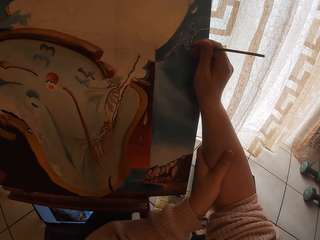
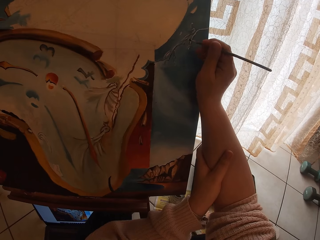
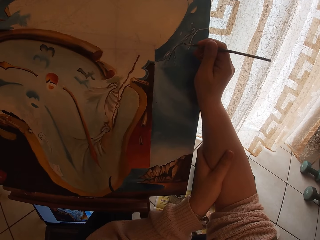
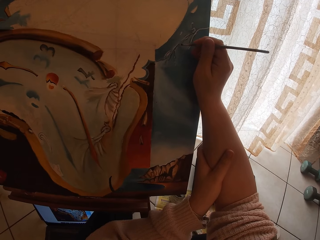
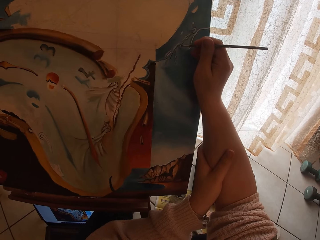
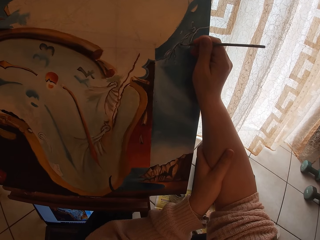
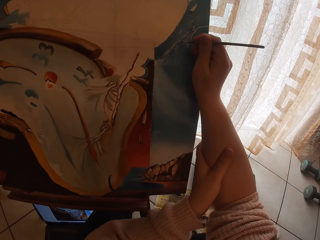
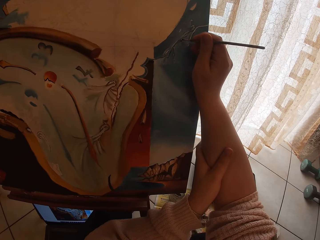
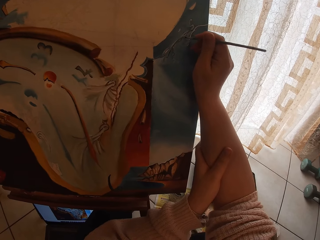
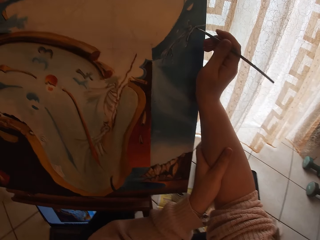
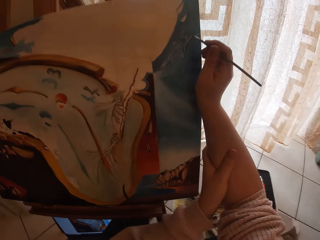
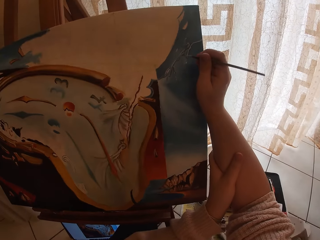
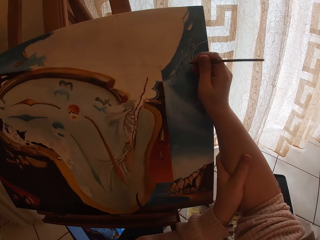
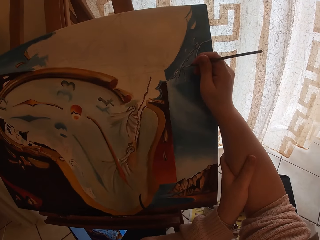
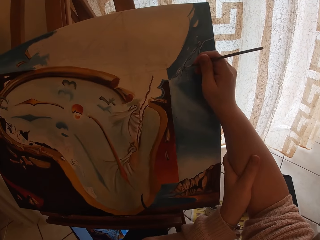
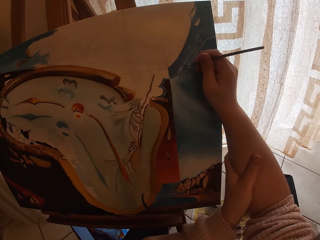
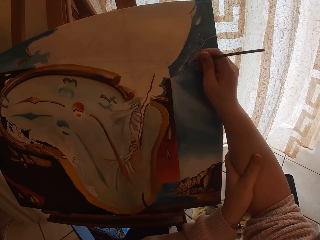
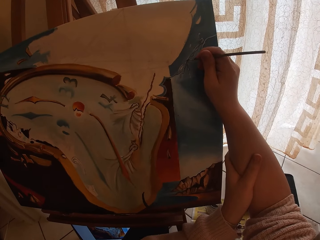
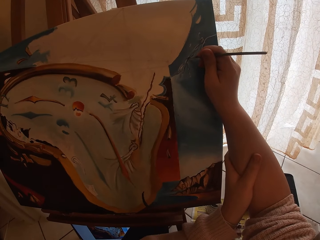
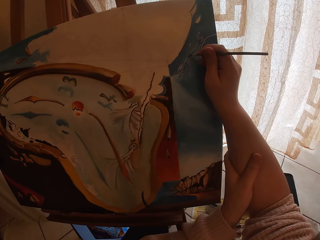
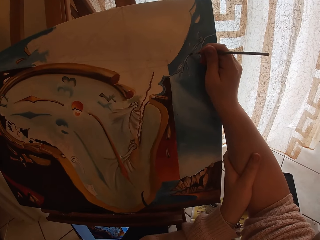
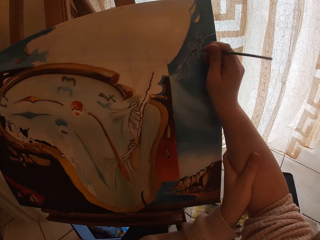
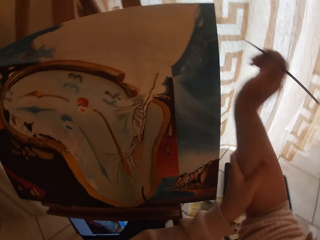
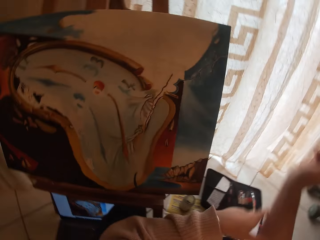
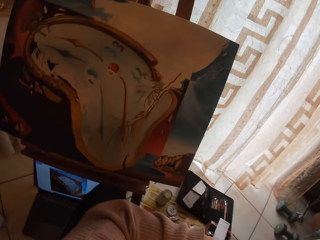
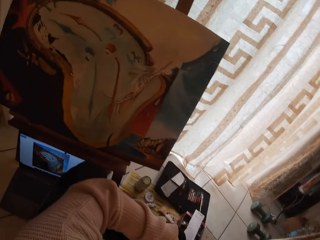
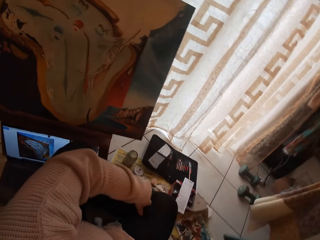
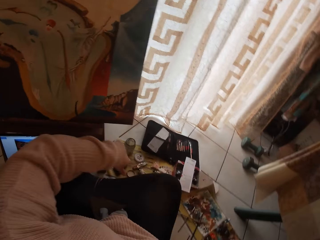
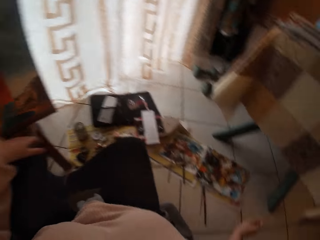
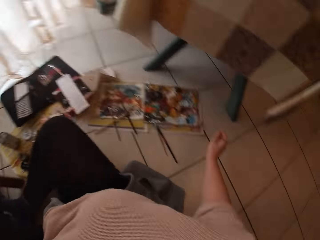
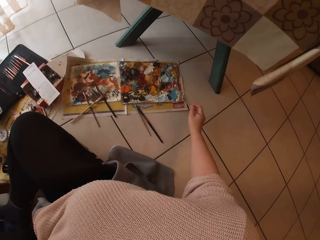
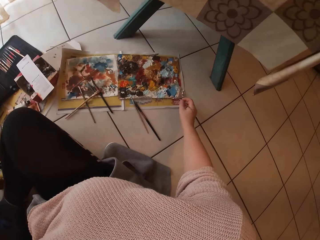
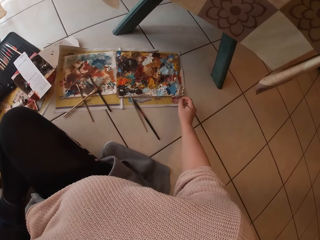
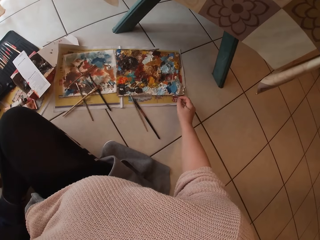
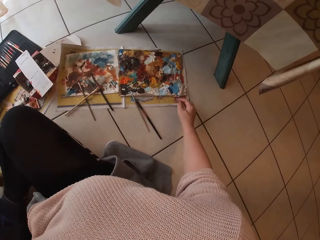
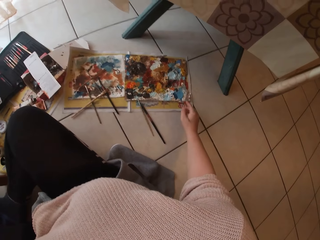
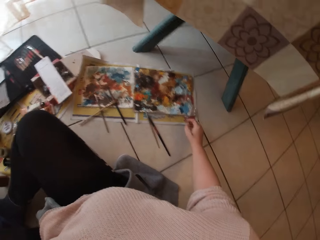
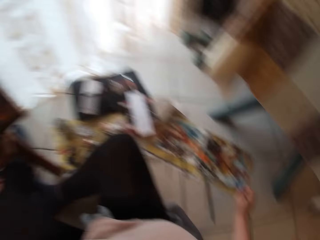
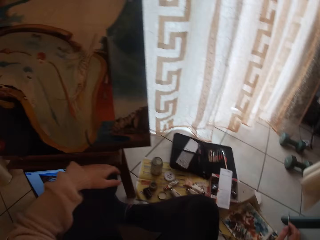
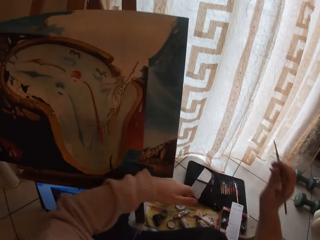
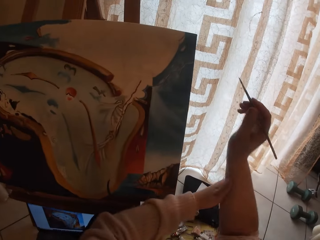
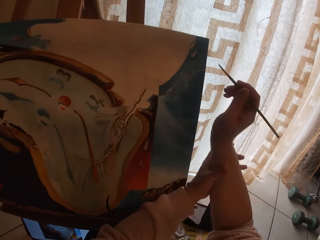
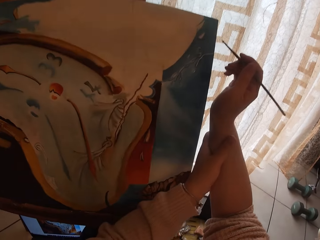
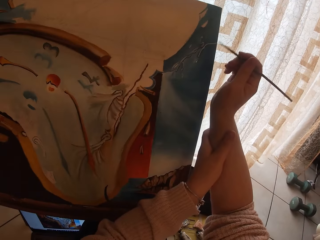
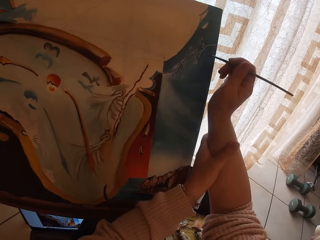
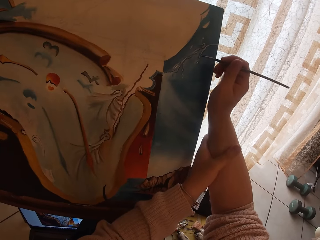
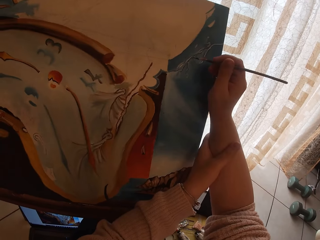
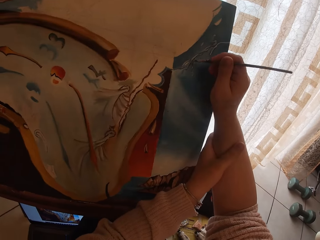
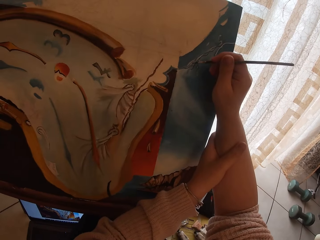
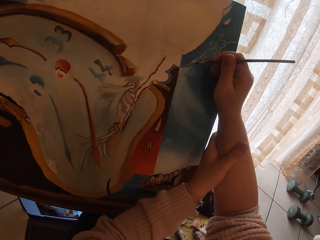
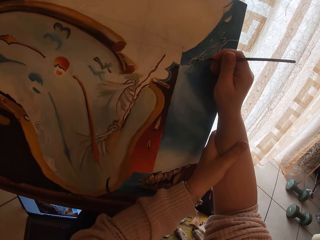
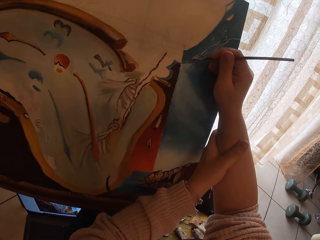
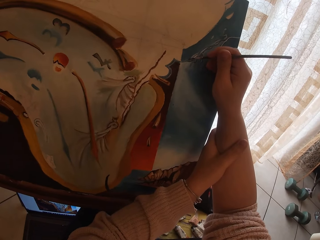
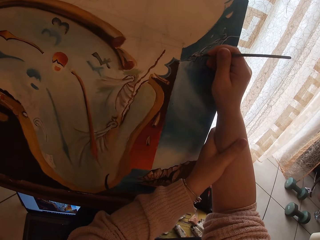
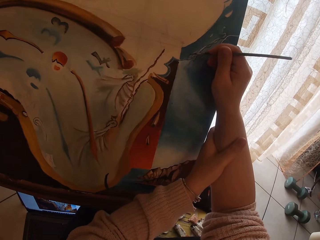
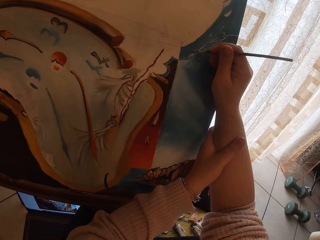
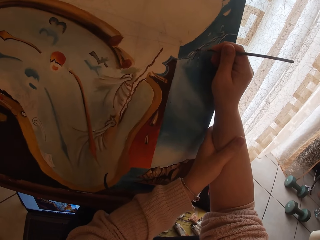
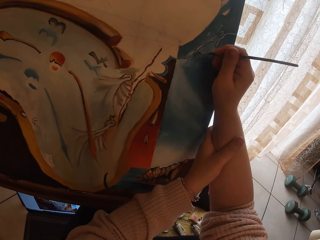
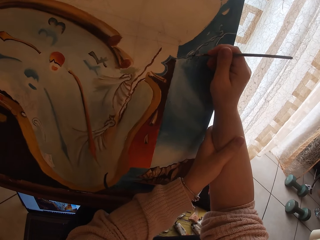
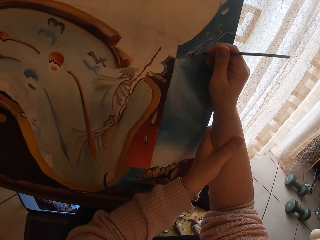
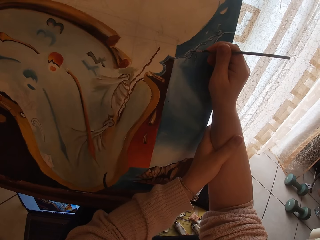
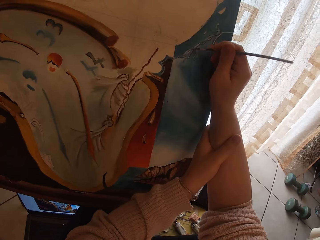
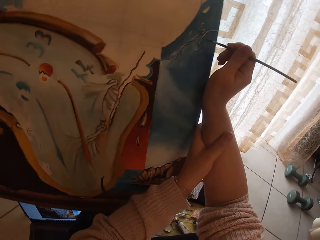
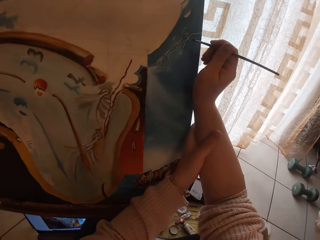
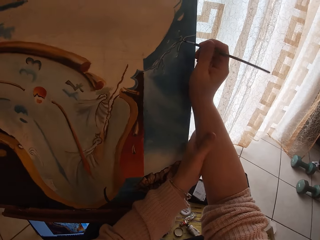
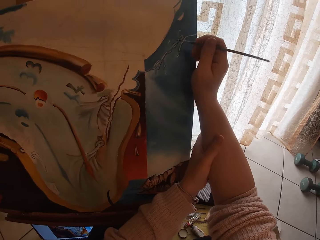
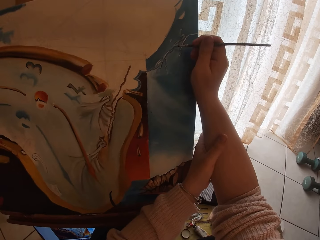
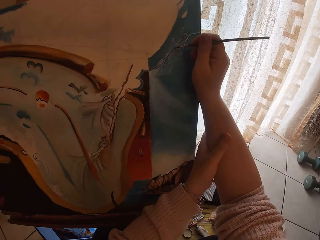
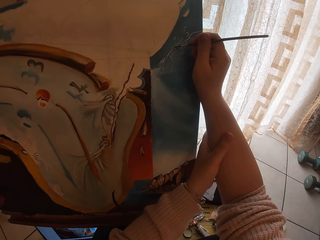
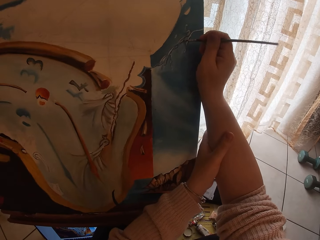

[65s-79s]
The camera wearer removes the brush from the painting. She scoops paint from a pallet on the ground with the paintbrush in her right hand. She holds her right hand with her left hand. She paints the image from the laptop on the ground on canvas with the paintbrush in her right hand.

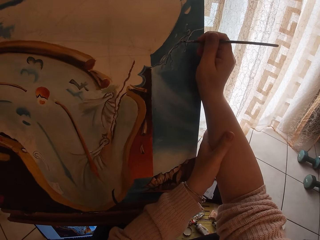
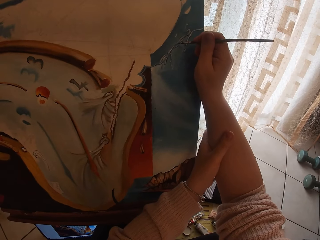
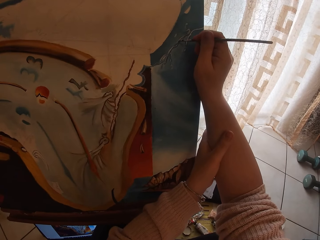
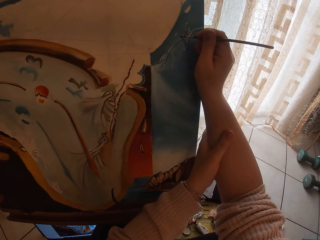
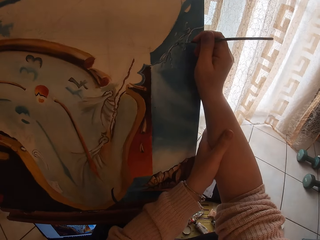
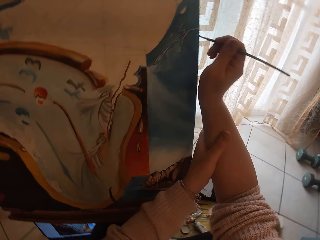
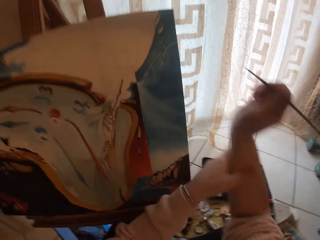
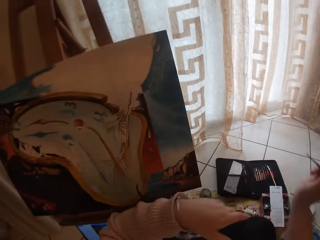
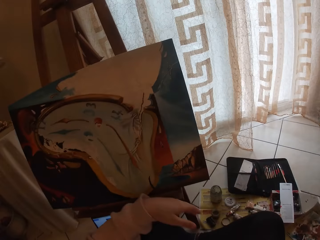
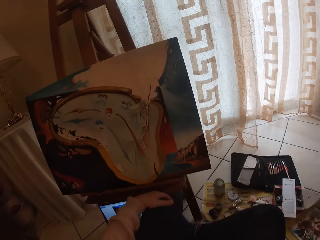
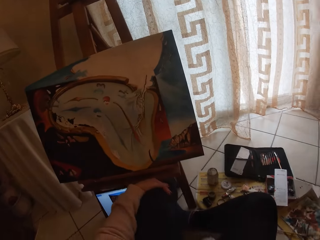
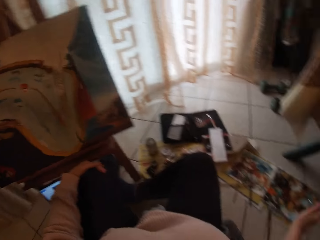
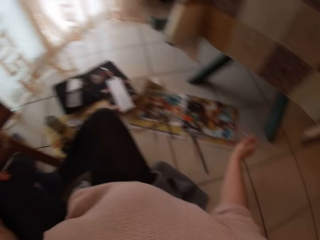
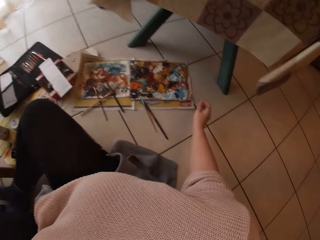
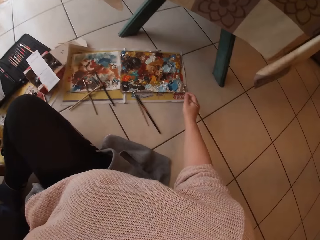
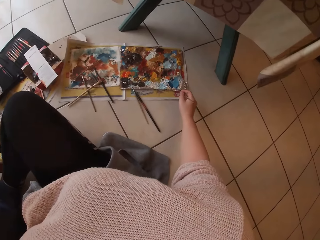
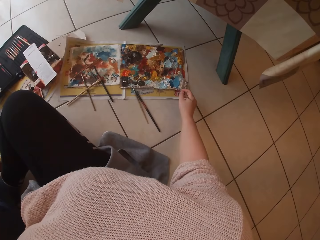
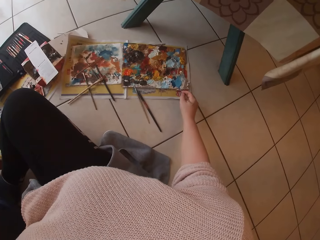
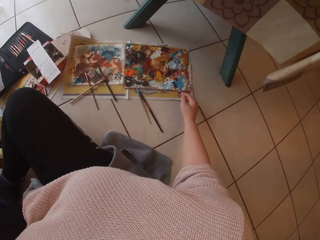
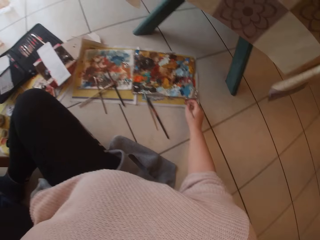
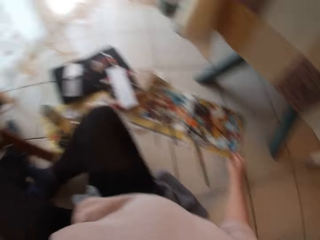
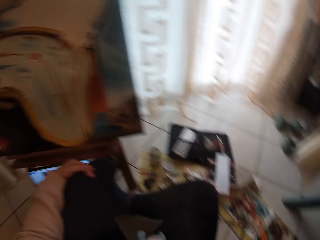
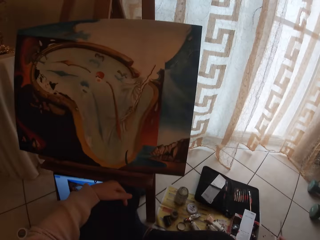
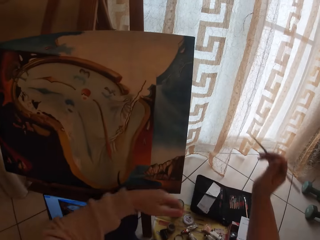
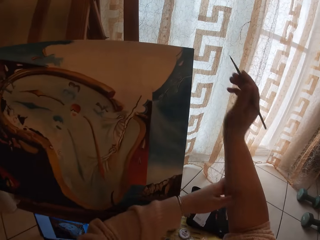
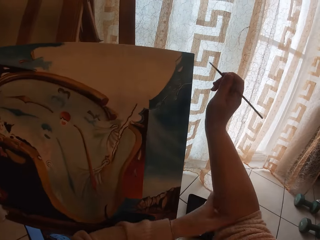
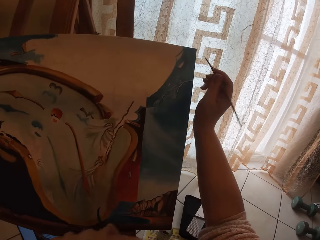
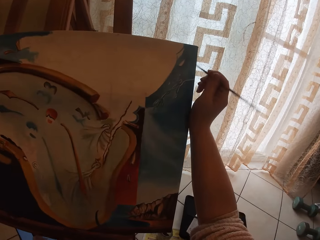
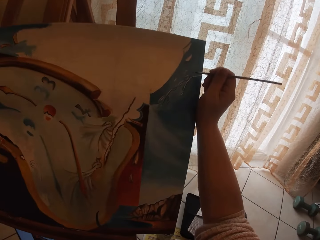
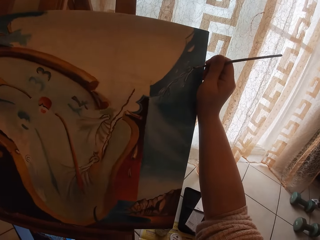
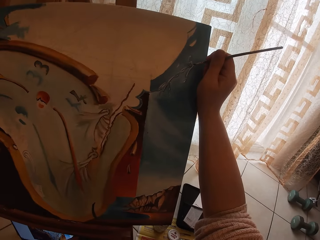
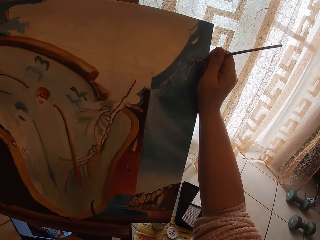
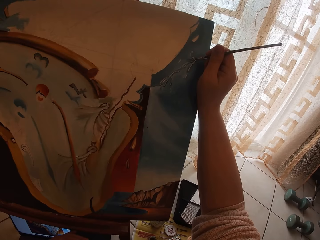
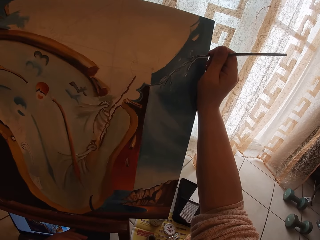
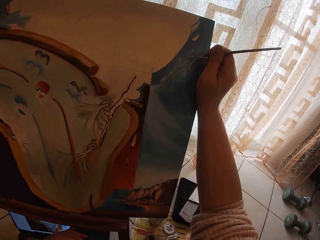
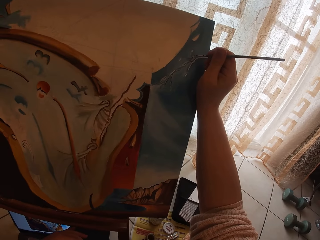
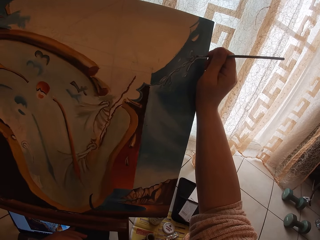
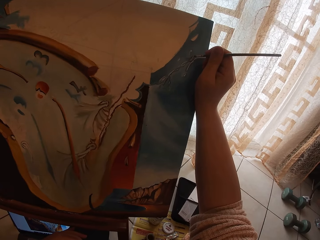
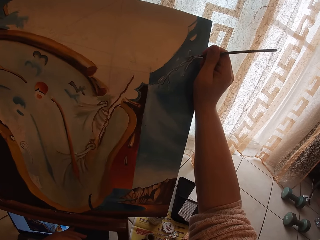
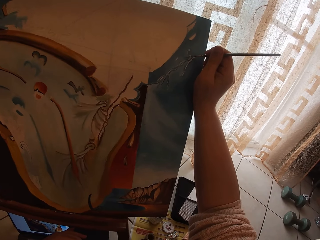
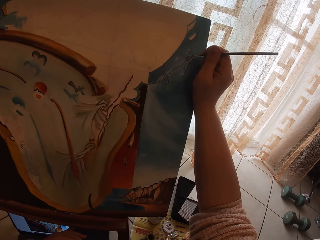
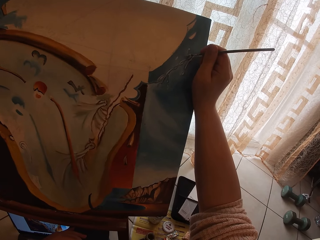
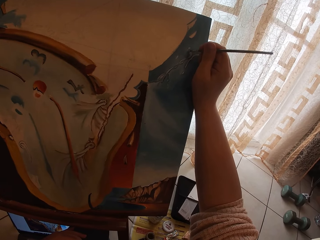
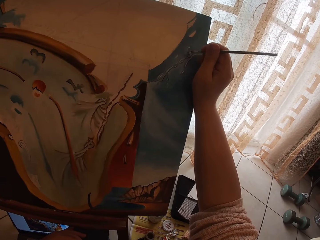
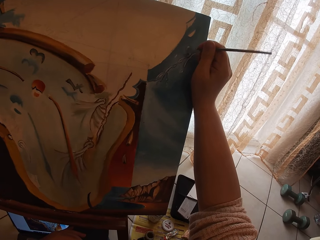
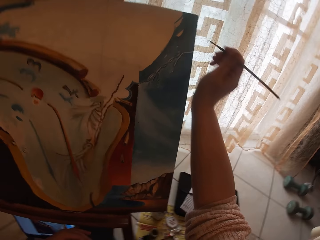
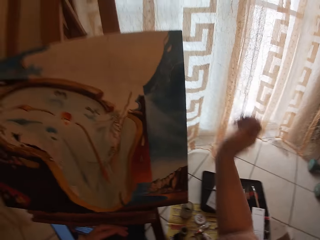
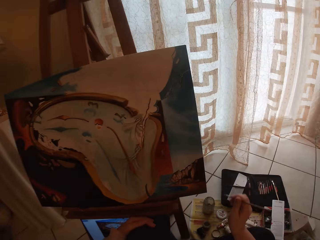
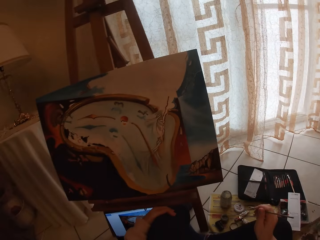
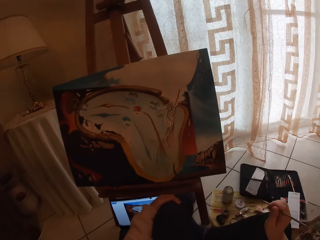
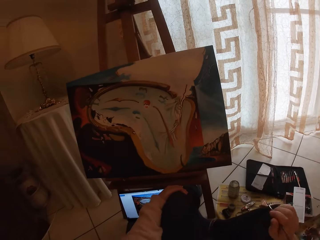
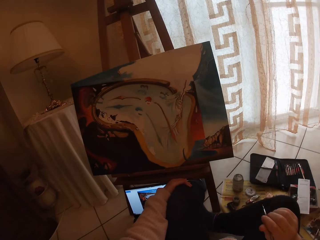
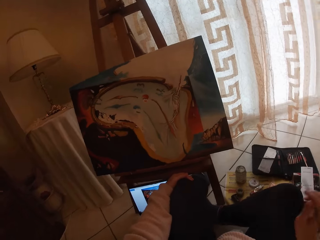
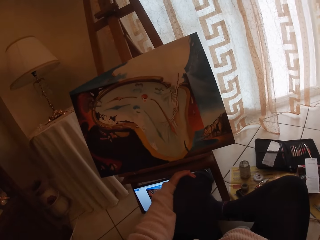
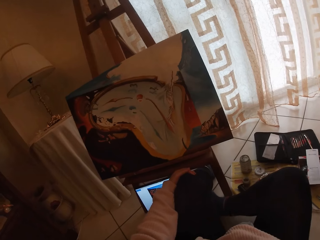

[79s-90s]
The camera wearer removes the brush from the painting. She drops her left hand on her leg. She scoops paint from a pallet on the ground with the paintbrush in her right hand. She paints the image from the laptop on the ground on canvas with the paintbrush in her right hand. She holds her elbow. She removes the brush from the painting.
